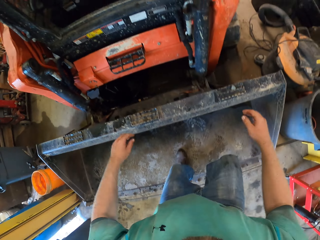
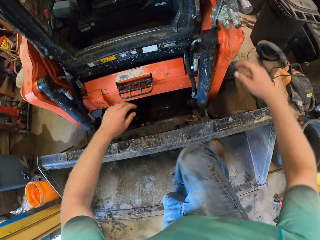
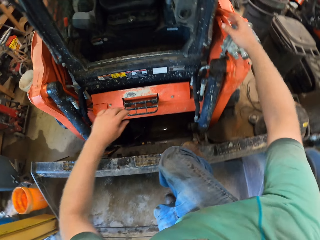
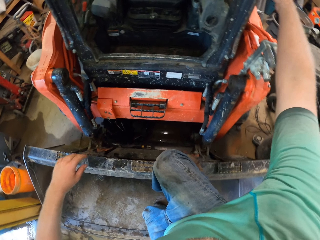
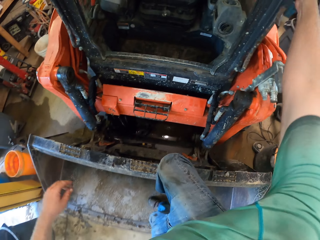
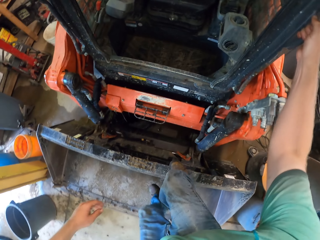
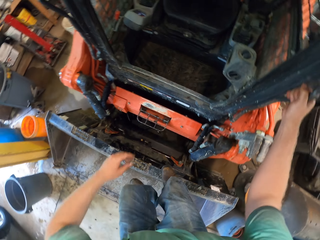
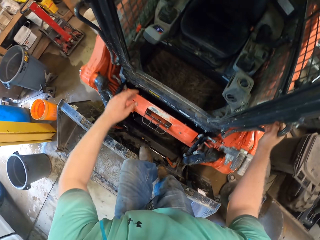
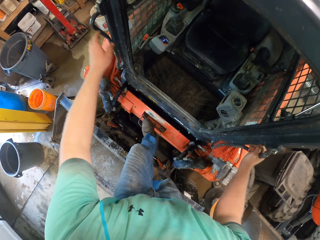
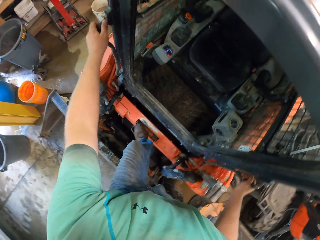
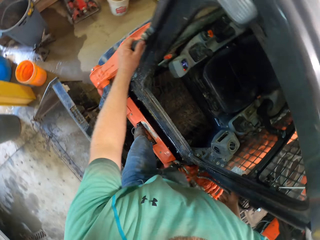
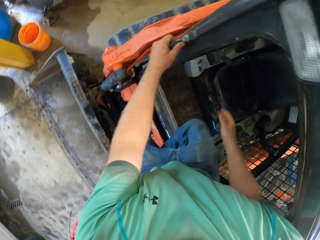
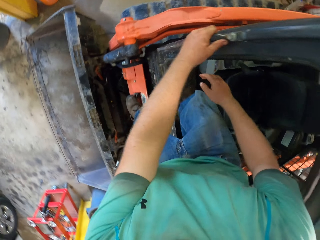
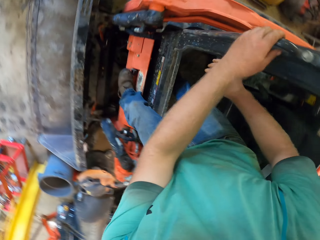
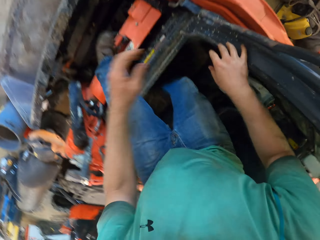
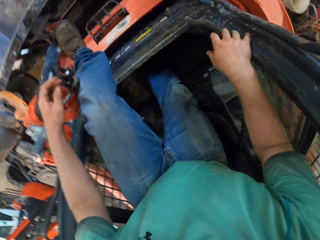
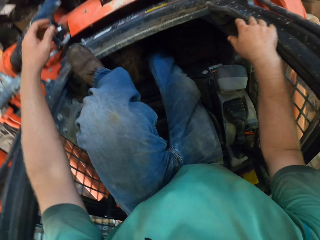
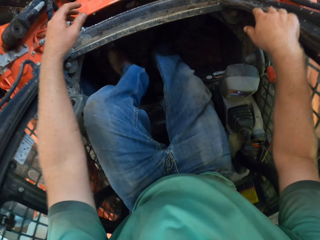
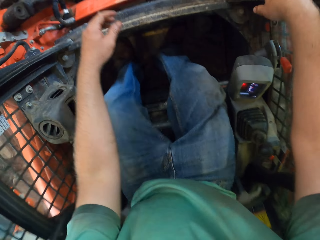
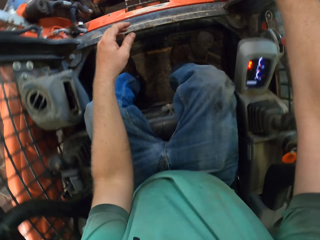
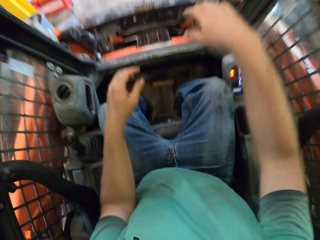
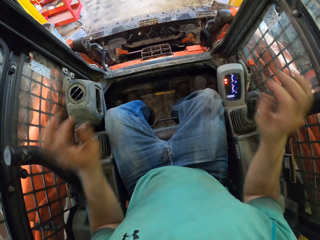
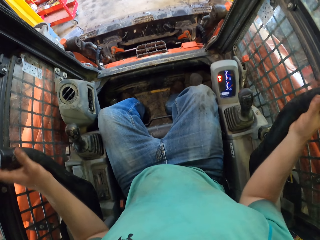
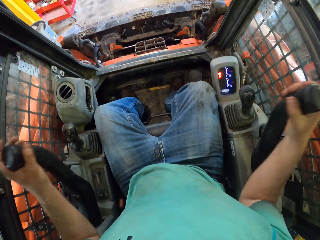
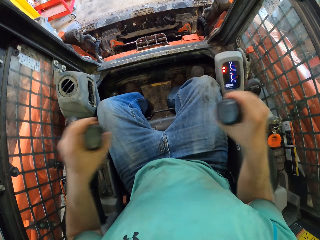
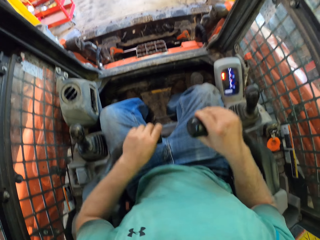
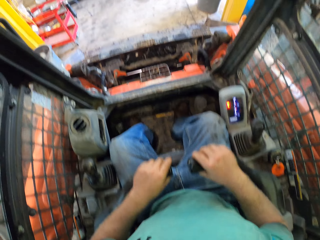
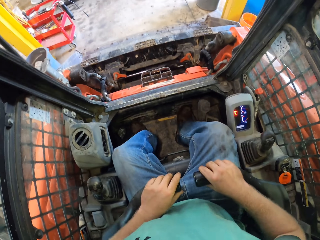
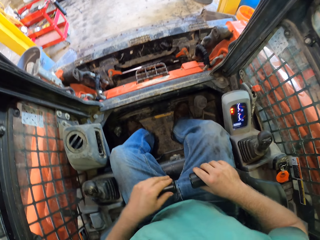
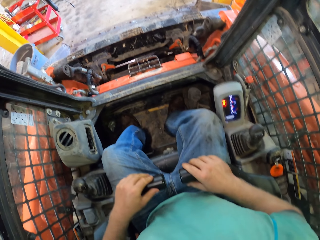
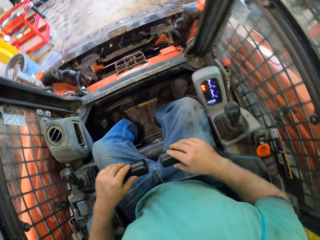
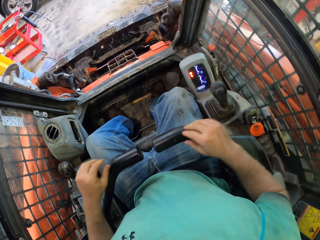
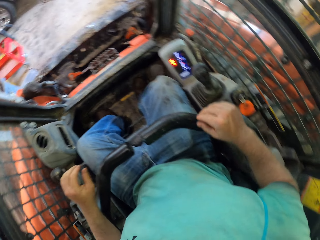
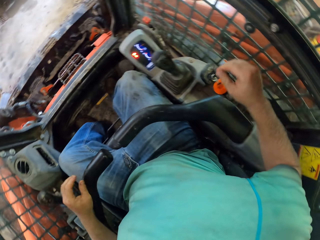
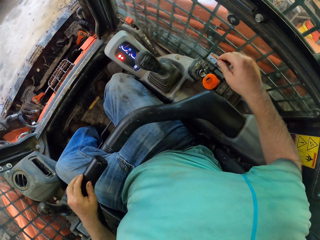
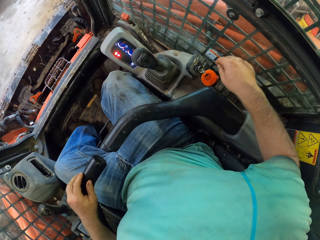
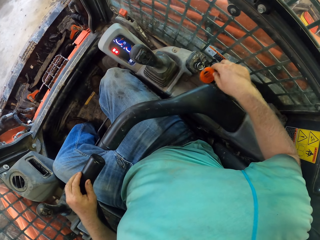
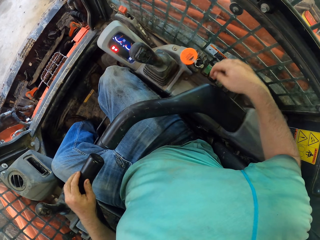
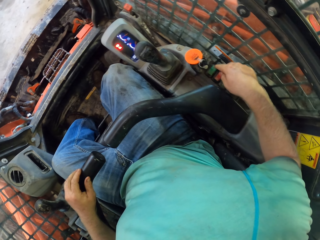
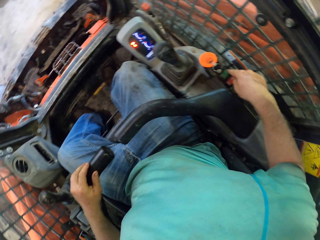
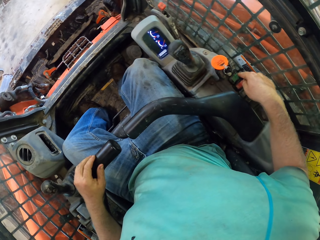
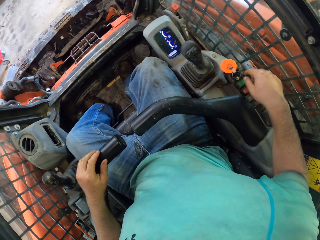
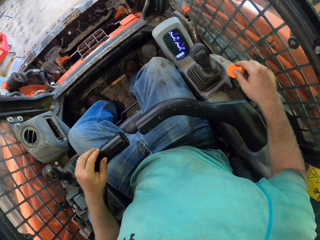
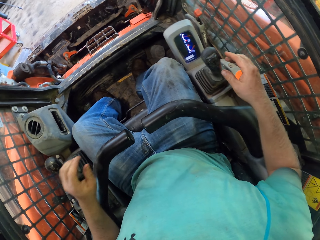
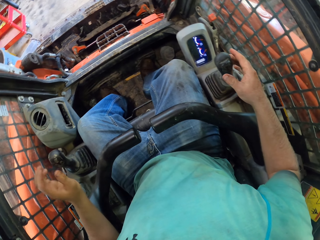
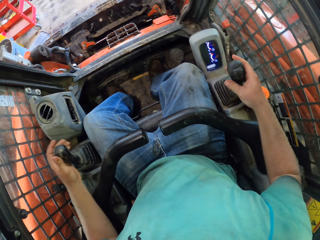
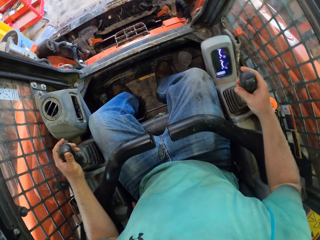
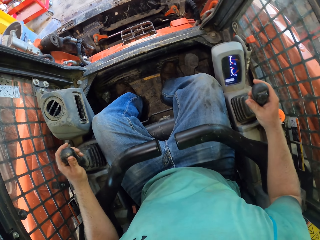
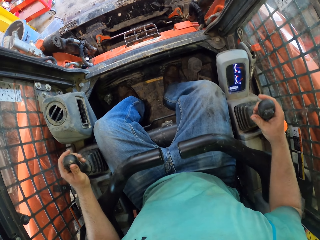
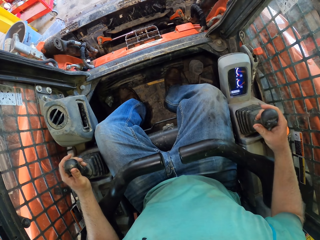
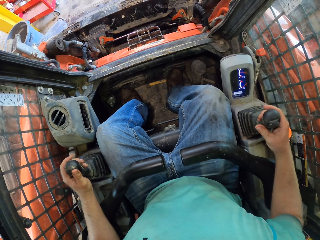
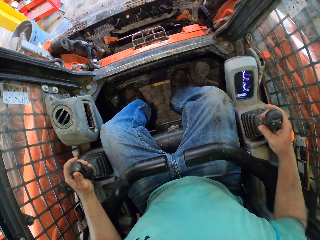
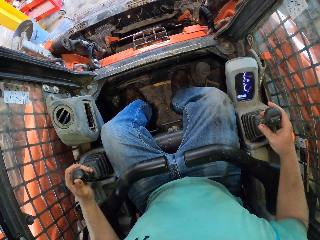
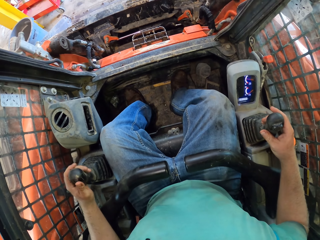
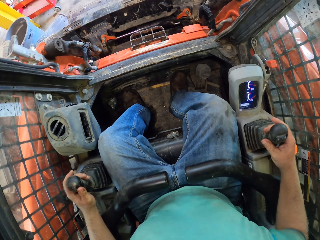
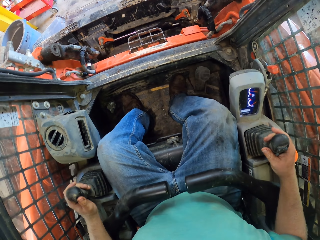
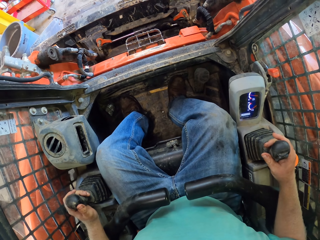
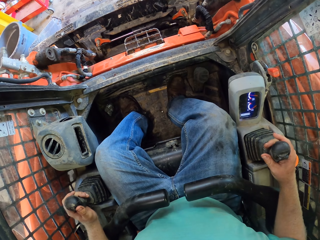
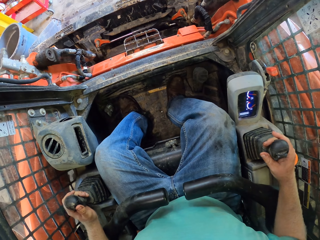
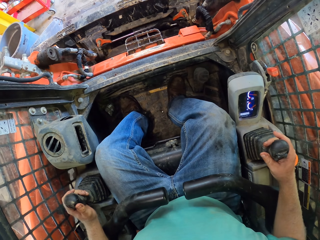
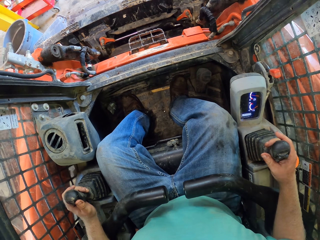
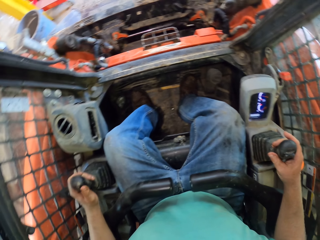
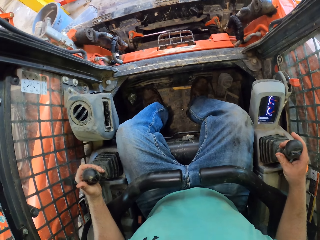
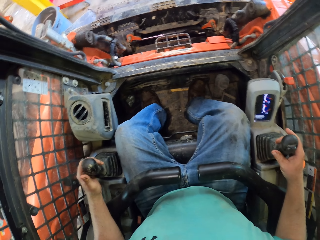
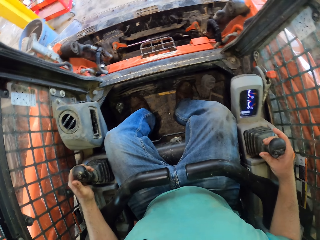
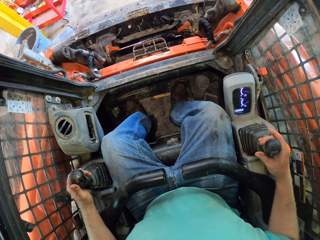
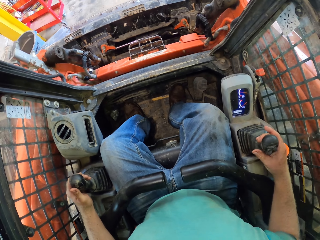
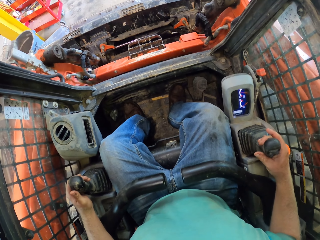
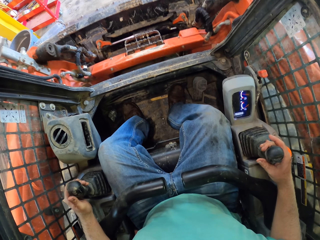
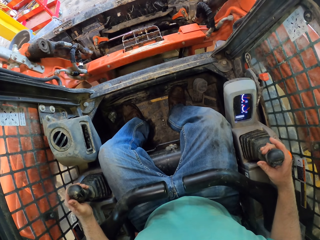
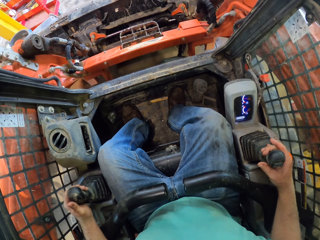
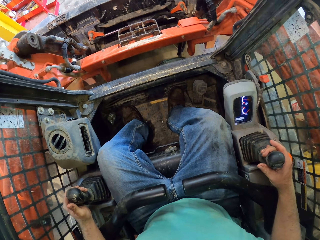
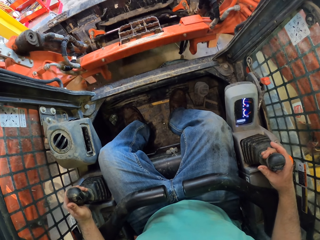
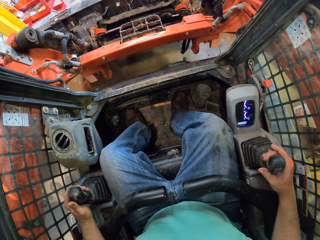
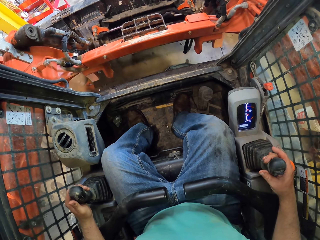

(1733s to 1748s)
The camera wearer climbs into the tractor or shovel machine with both hands and both legs. He puts down a seat hold in the tractor with both hands. He operates the shovel machine. He presses a button in the tractor with his right hand. He touches the gears. He operates the tractor with a control stick in his left hand. He operates the tractor with a control stick in his right hand.

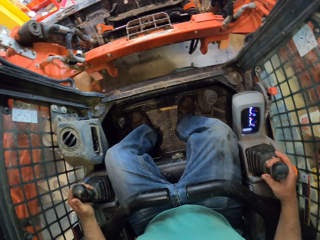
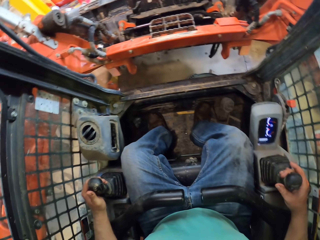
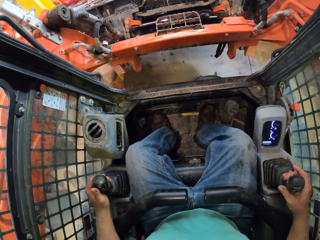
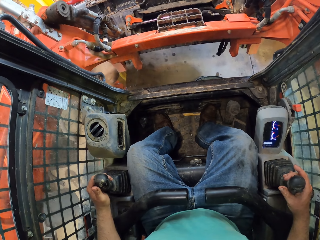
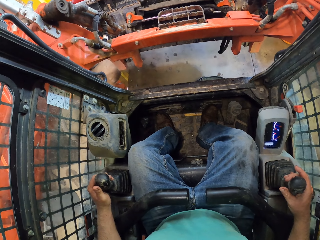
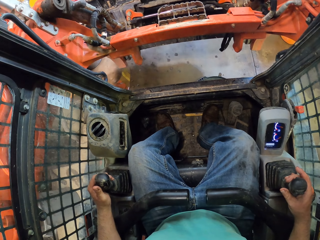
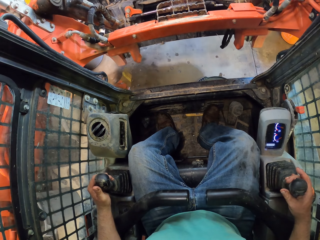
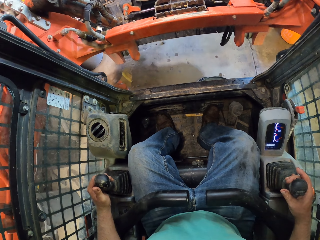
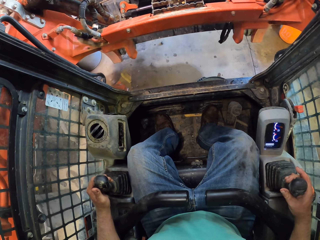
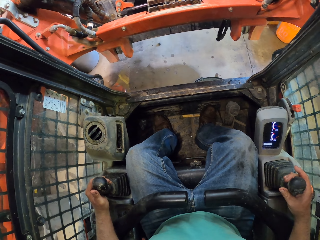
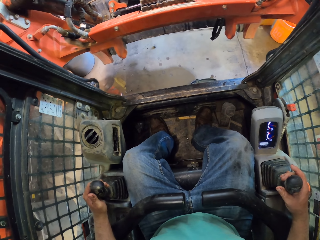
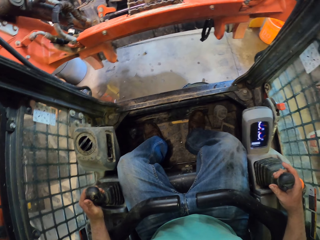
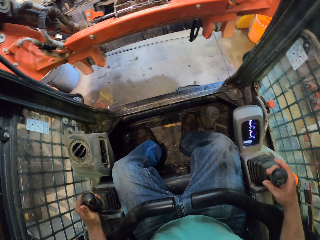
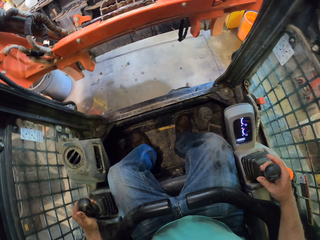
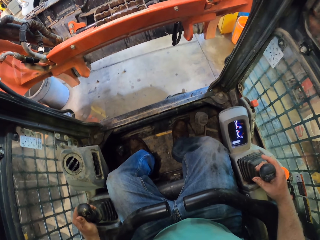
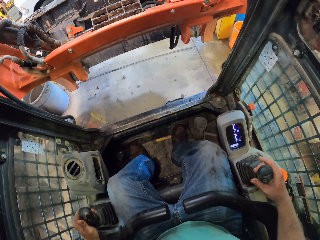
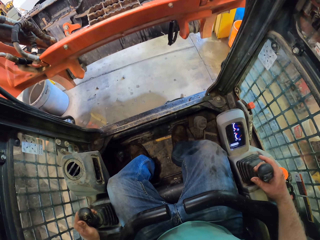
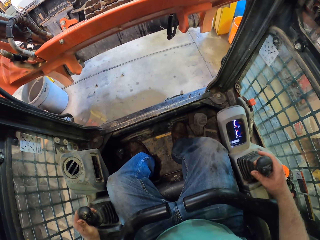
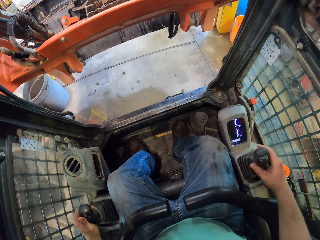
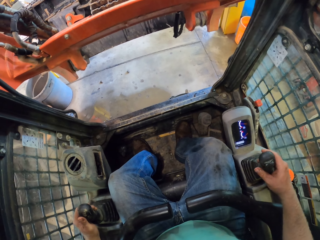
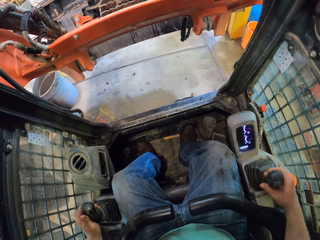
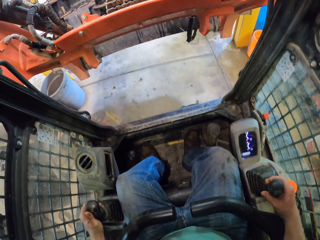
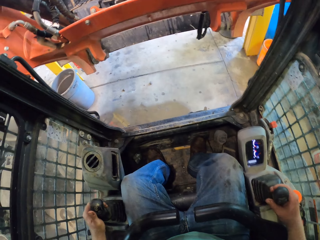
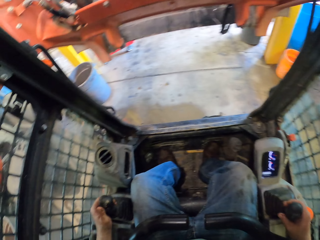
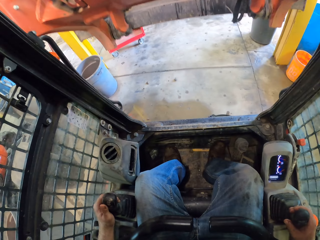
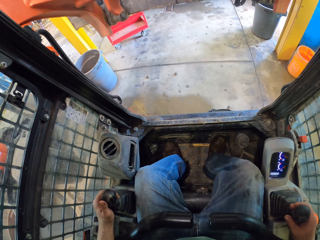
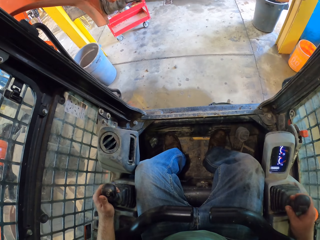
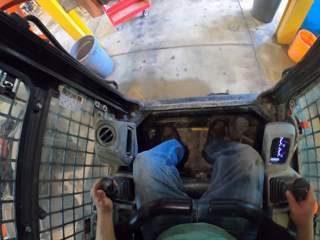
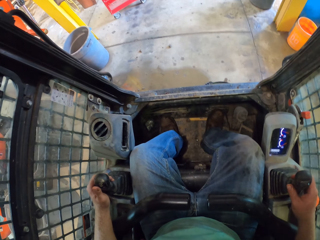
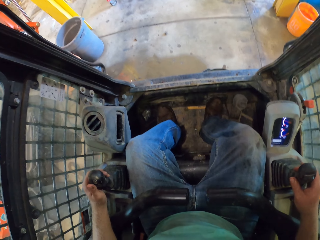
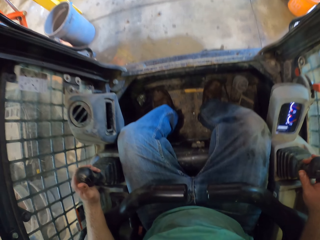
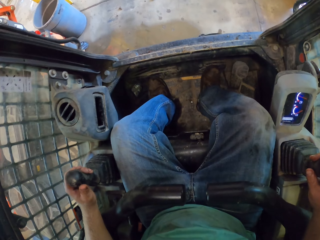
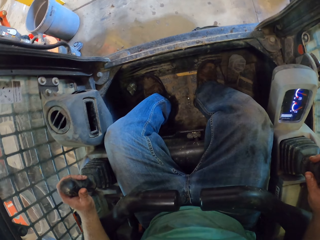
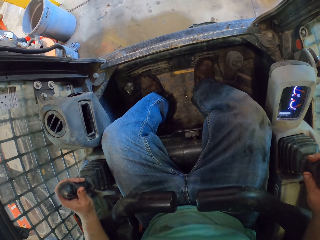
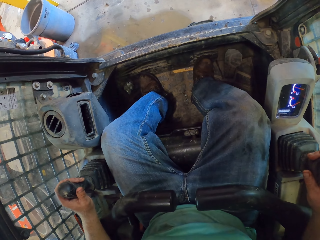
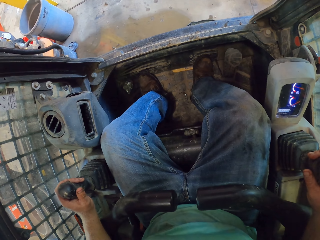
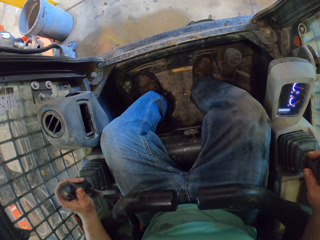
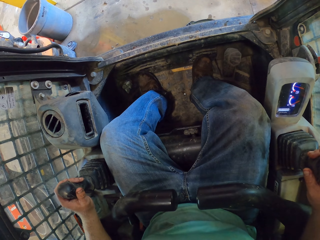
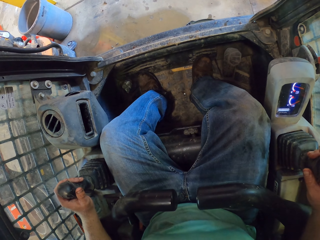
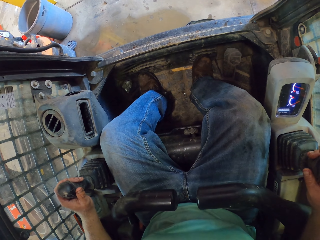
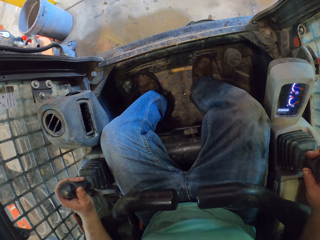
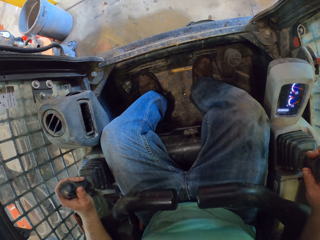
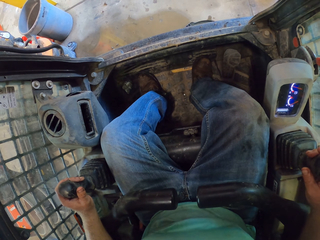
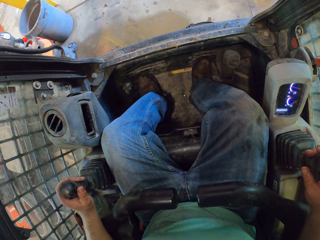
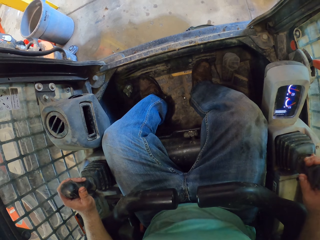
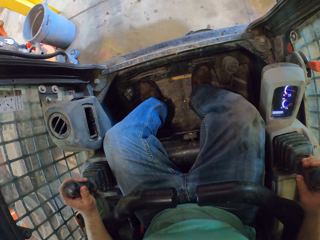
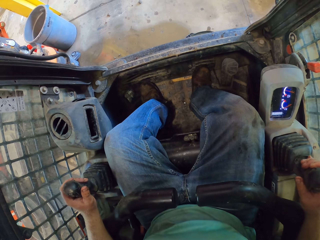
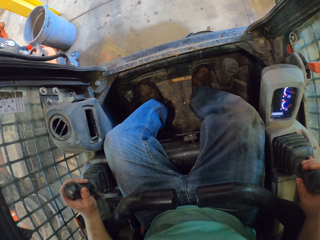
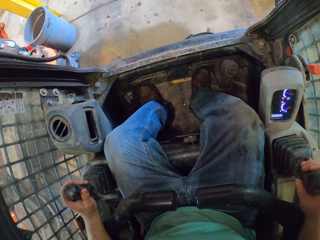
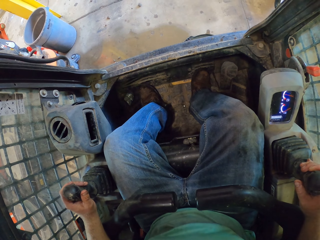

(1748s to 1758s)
The camera wearer operates the shovel machine. They operate the shovel machine again.
